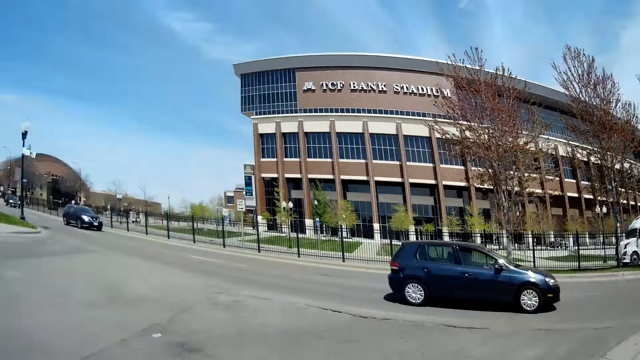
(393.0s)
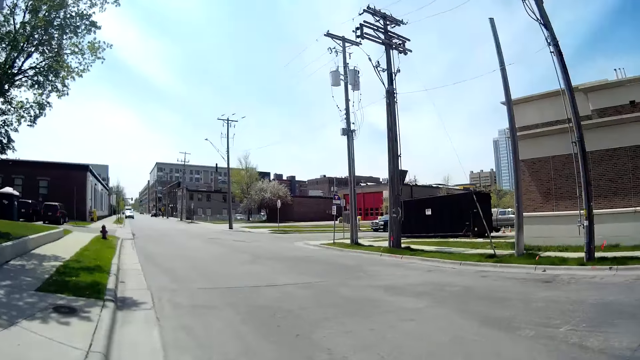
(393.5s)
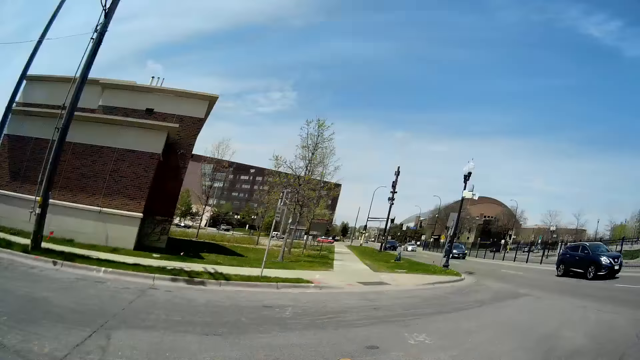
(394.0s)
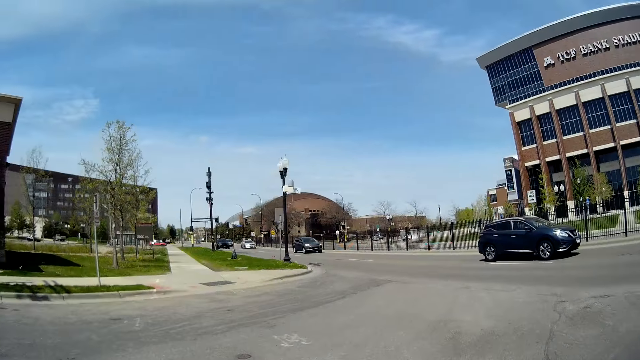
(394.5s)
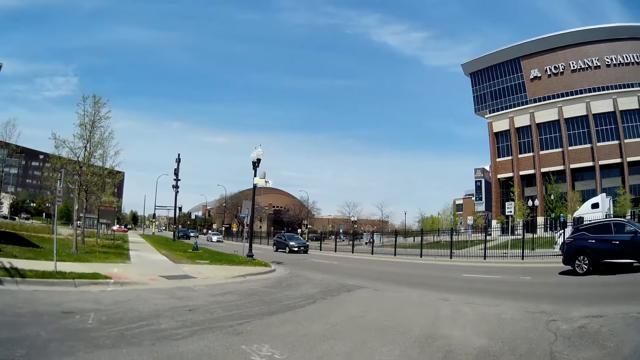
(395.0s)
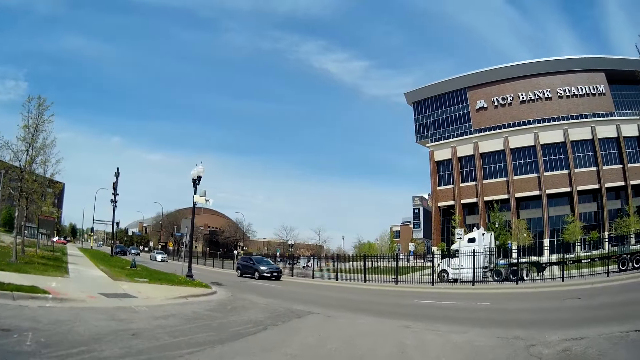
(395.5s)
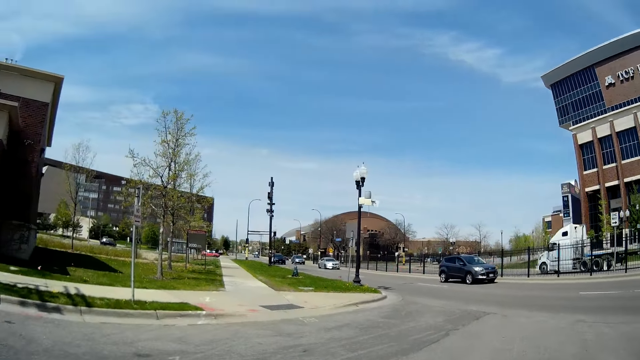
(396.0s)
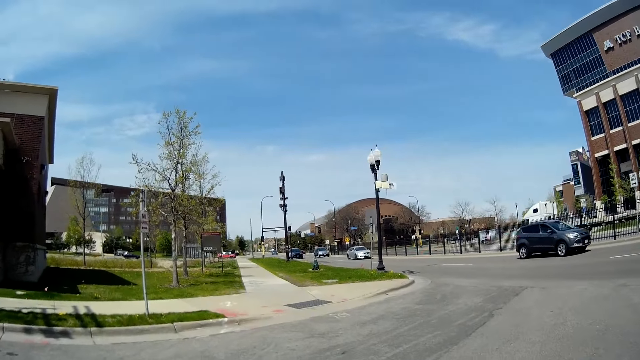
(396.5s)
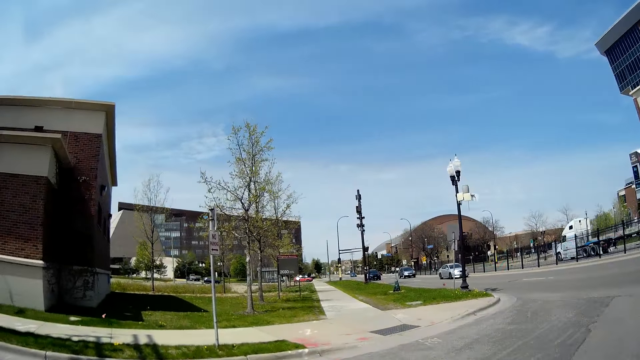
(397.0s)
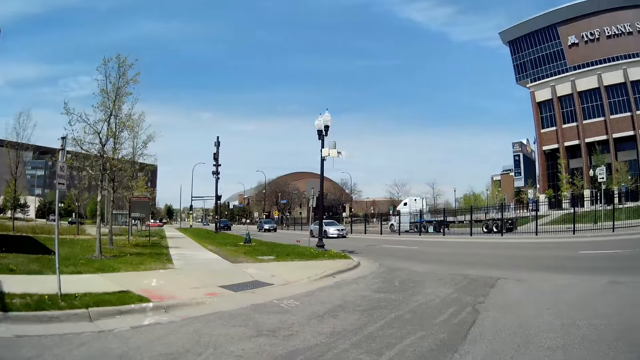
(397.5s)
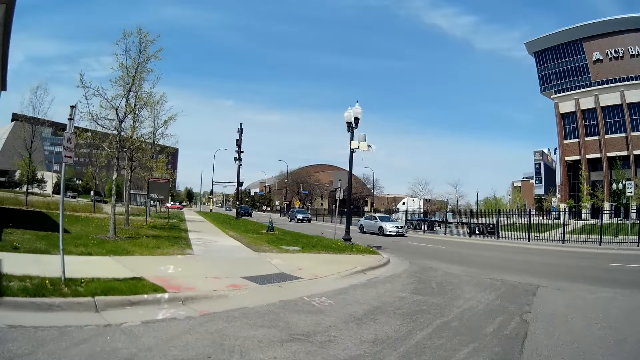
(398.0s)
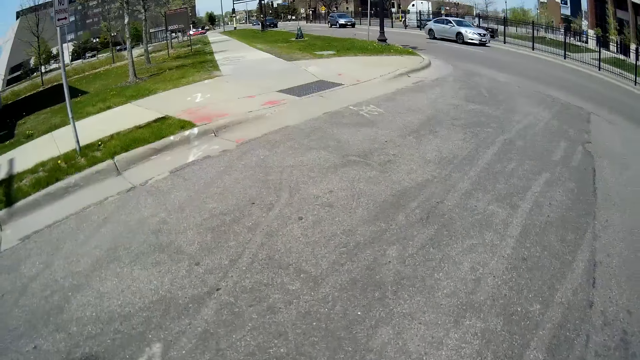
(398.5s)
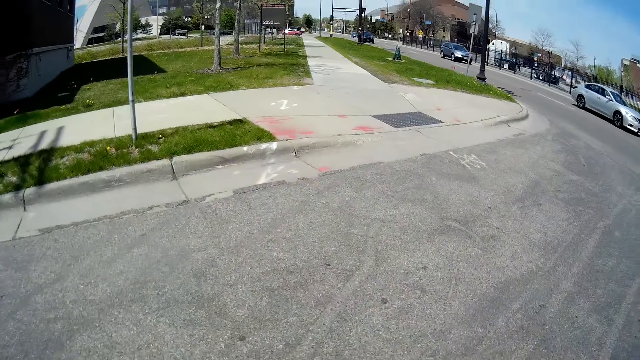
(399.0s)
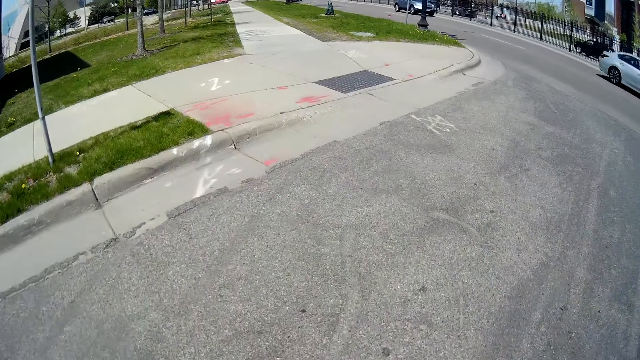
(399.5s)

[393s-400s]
The camera wearer crosses a road alongside the woman.

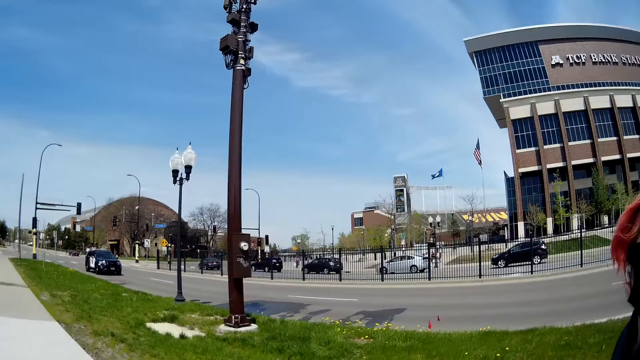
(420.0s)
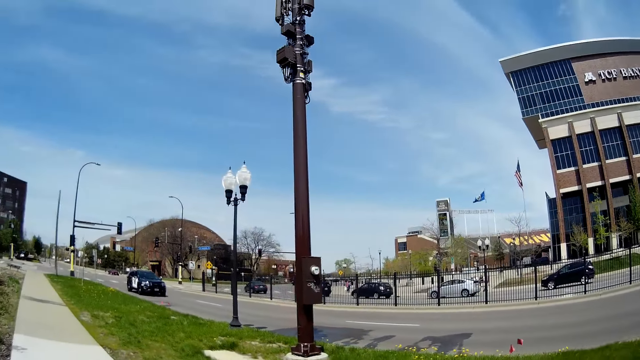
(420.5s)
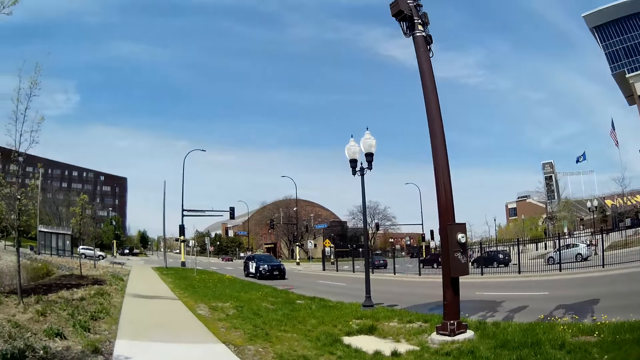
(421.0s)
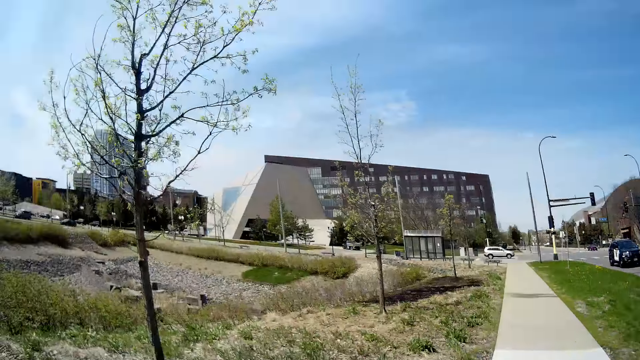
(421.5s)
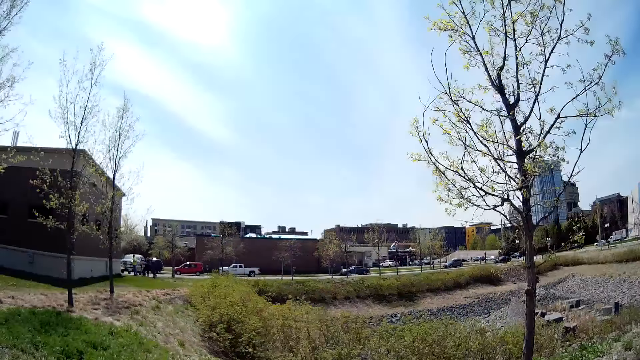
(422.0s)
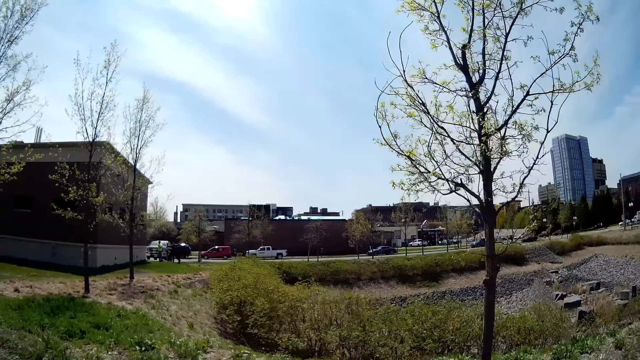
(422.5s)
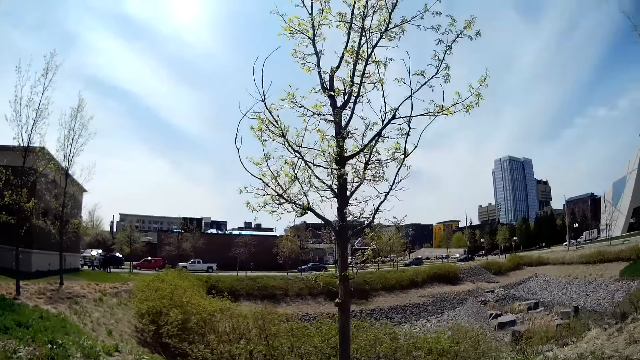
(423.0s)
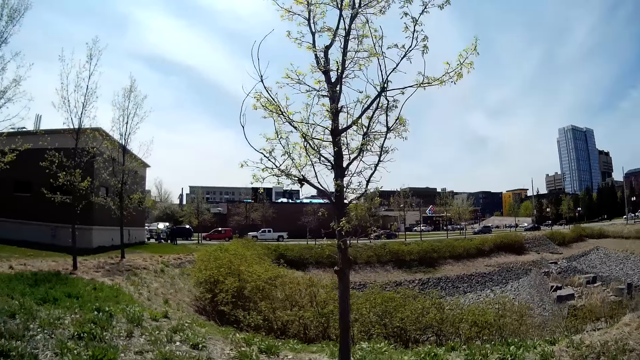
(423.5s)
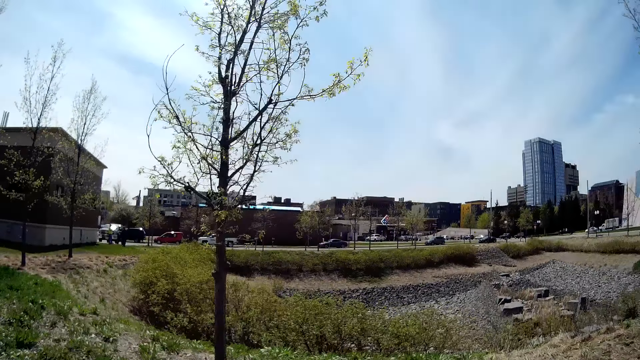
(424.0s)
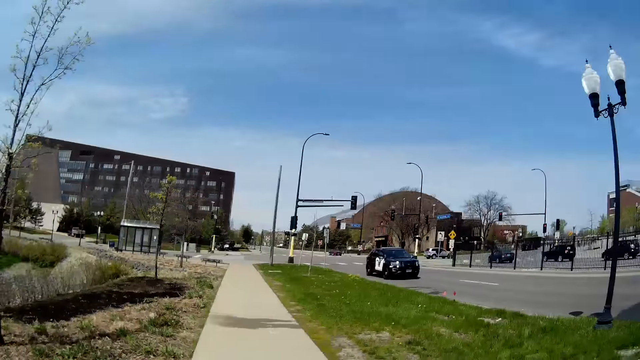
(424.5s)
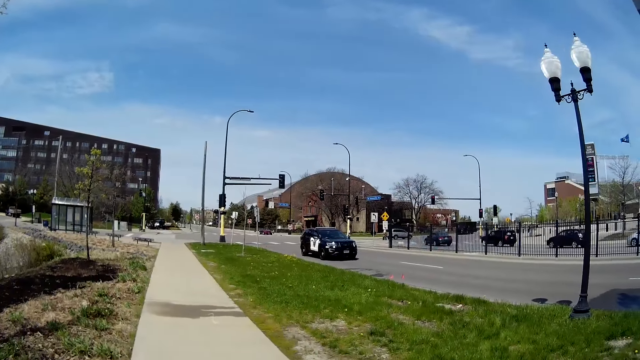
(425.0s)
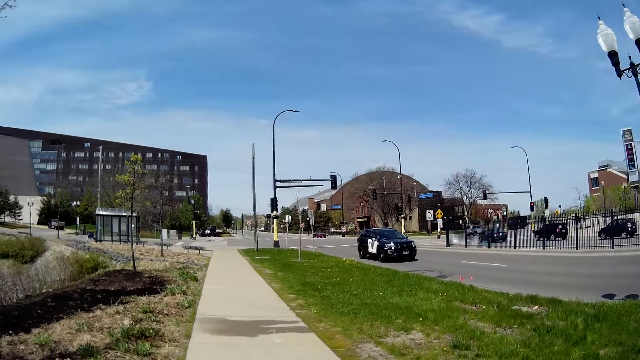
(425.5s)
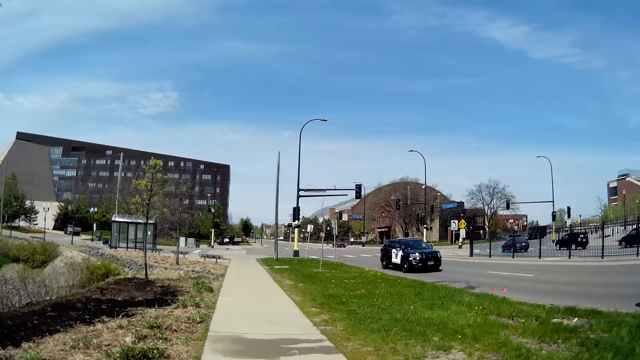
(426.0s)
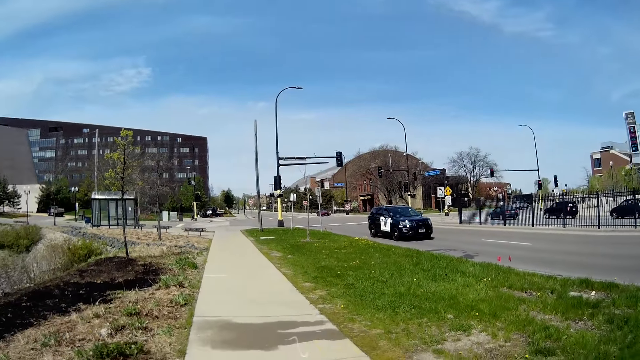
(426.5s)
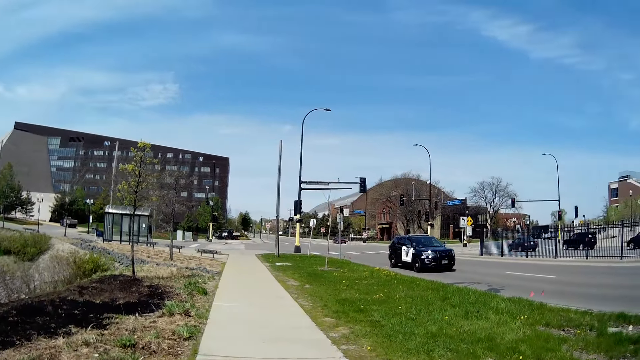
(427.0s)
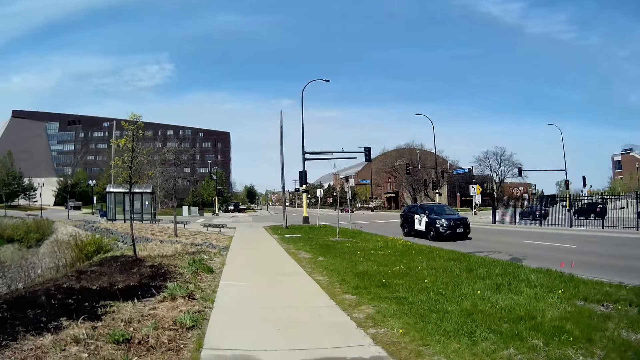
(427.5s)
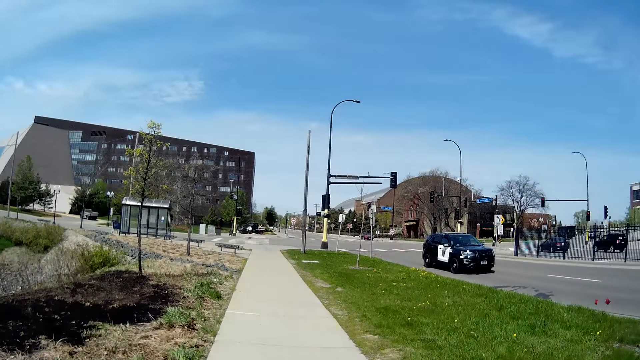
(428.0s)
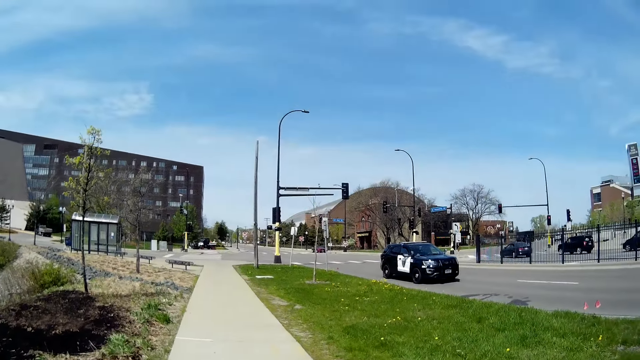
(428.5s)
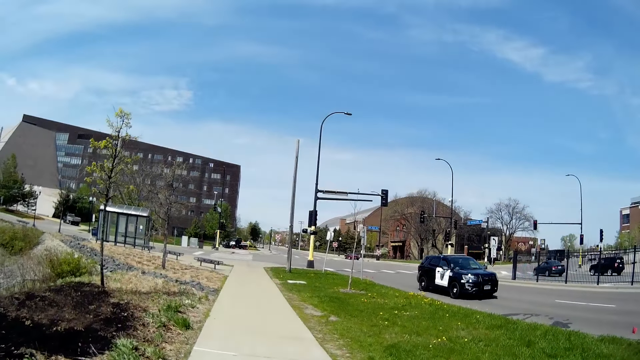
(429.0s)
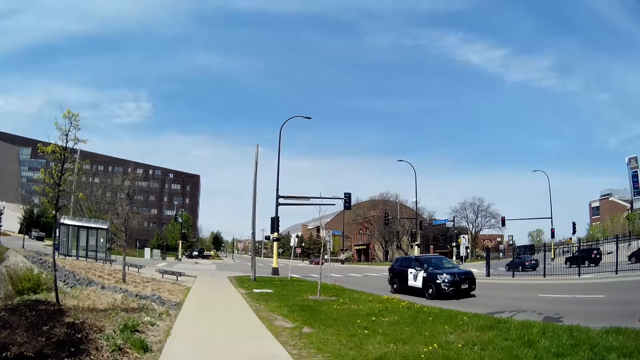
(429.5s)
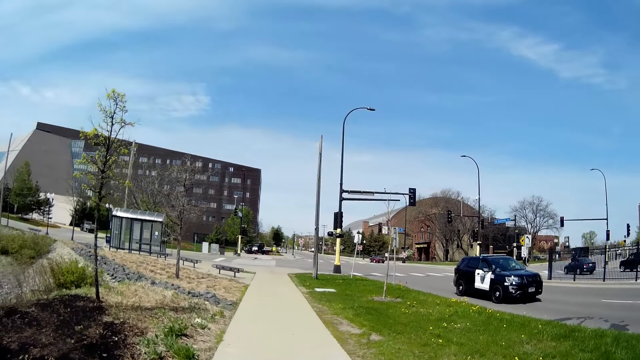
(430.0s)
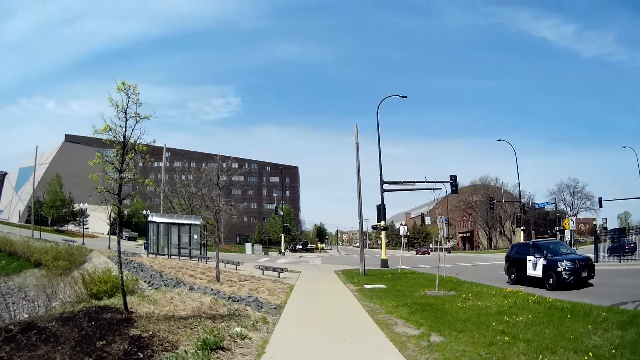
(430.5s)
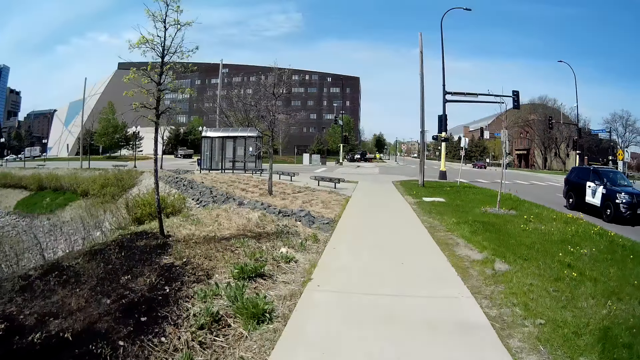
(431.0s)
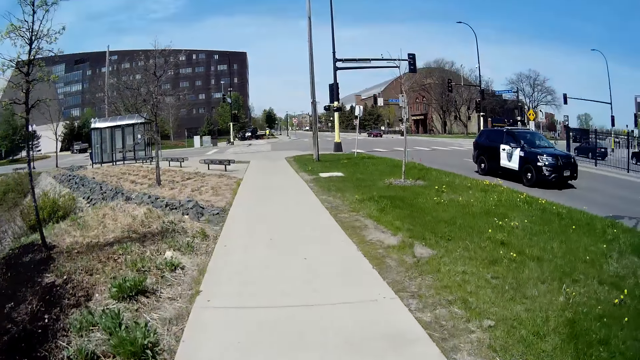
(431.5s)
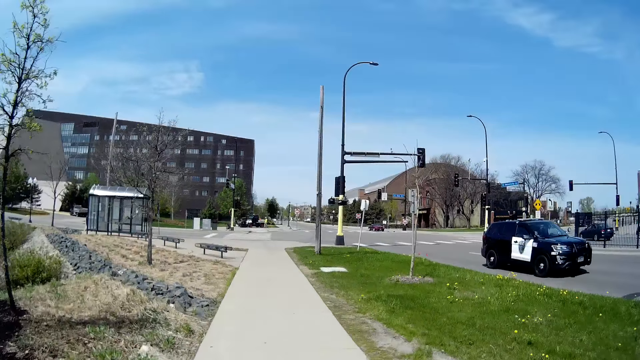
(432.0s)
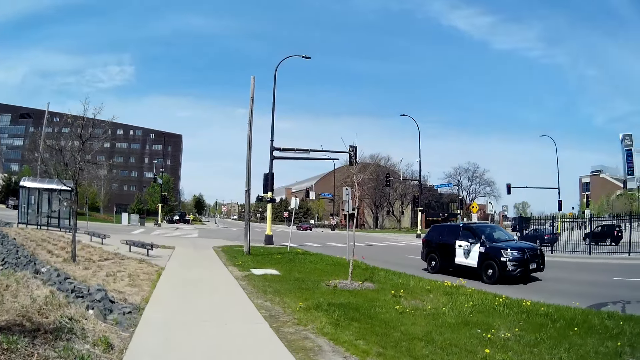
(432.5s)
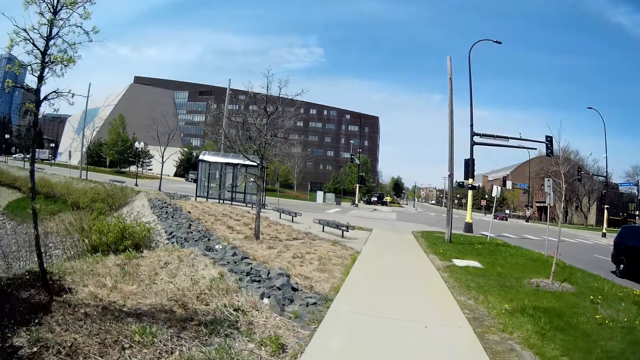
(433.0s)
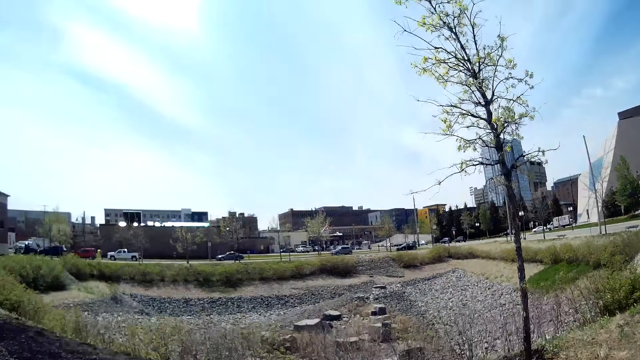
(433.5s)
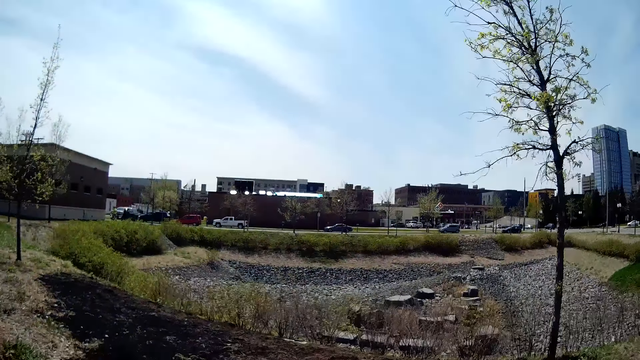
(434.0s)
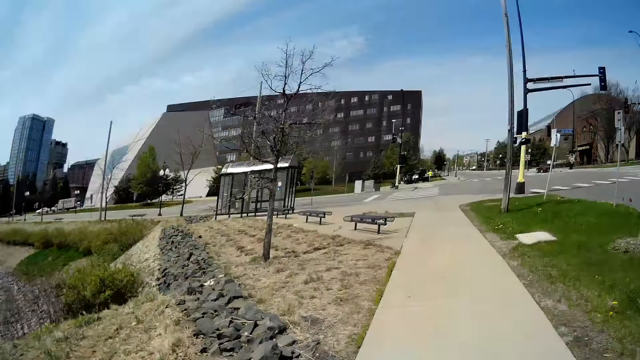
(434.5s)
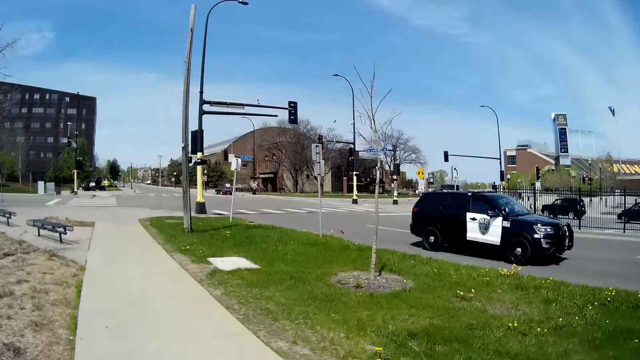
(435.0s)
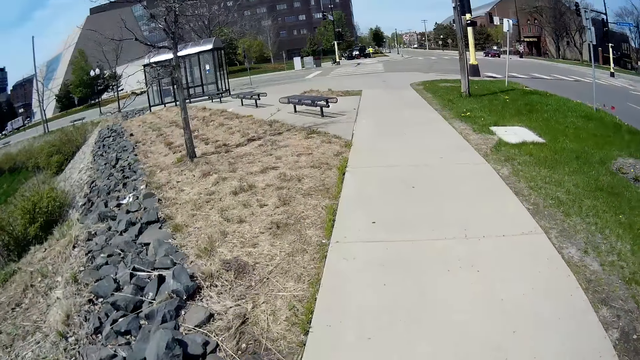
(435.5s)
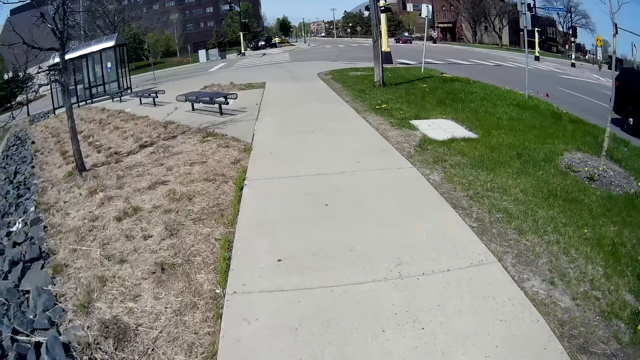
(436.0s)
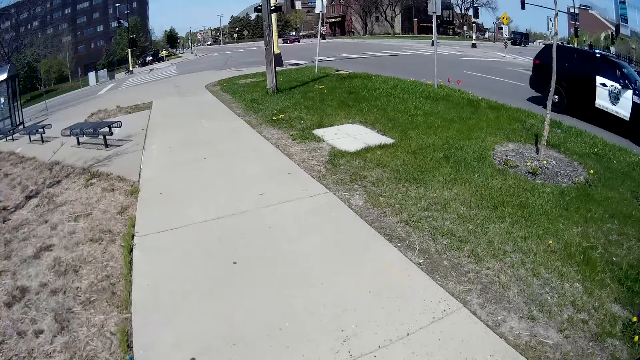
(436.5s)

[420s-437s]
The camera wearer looks on the left side. They look forward. The woman interacts with the camera wearer. The camera wearer looks on the left side. They look forward.
